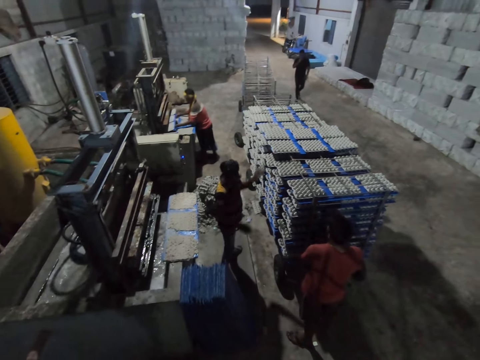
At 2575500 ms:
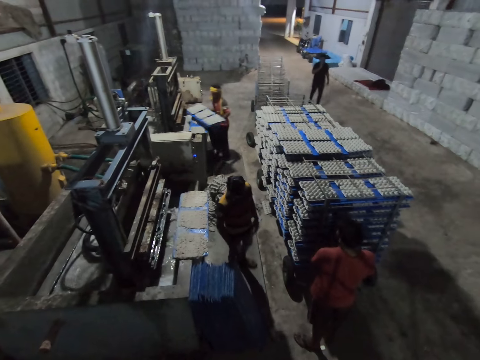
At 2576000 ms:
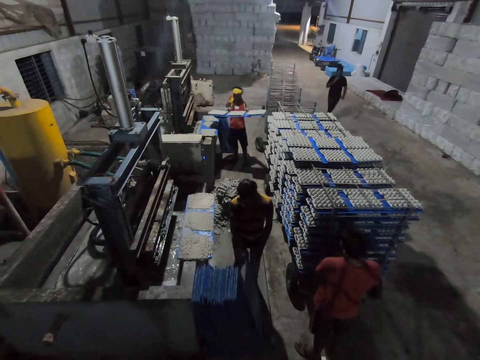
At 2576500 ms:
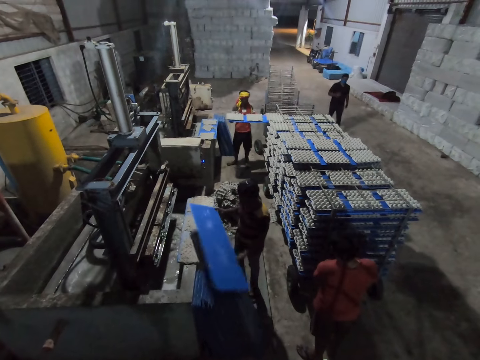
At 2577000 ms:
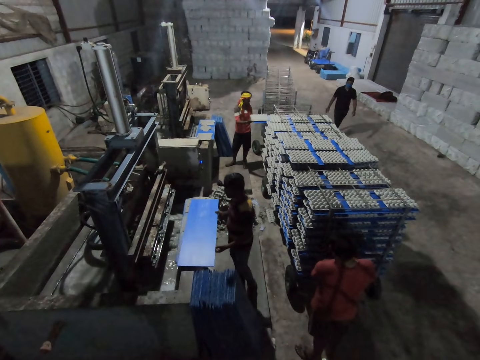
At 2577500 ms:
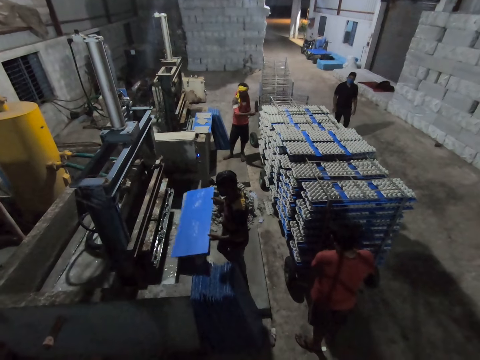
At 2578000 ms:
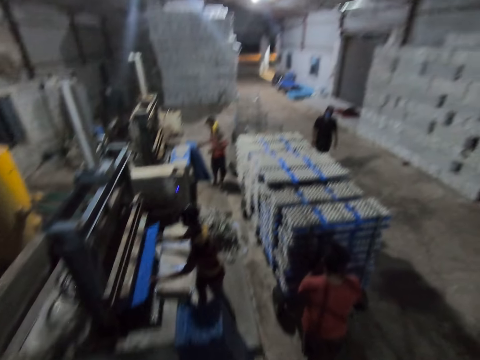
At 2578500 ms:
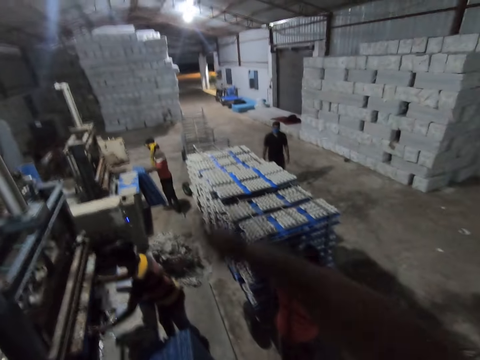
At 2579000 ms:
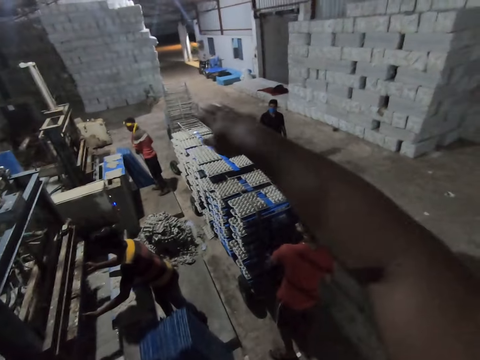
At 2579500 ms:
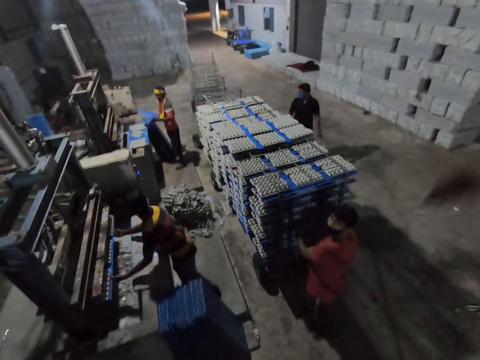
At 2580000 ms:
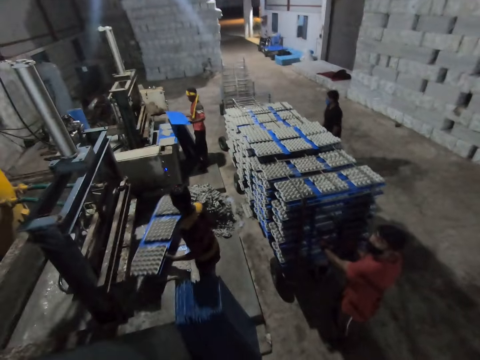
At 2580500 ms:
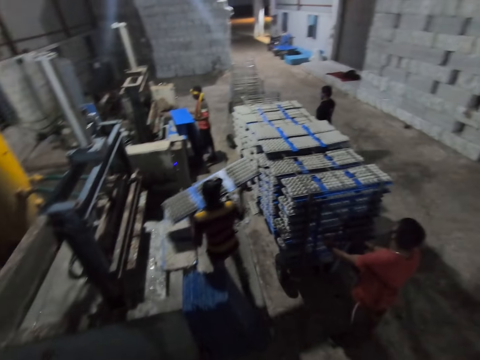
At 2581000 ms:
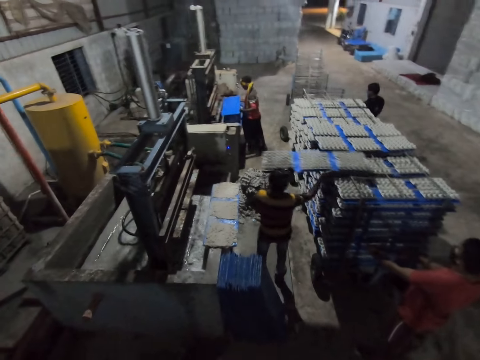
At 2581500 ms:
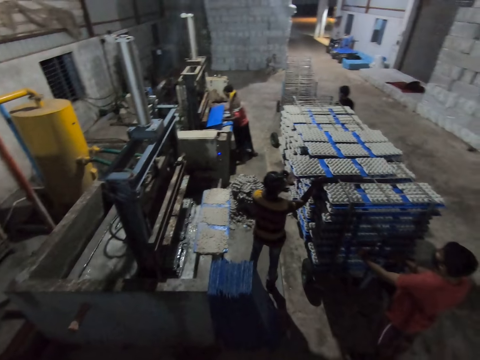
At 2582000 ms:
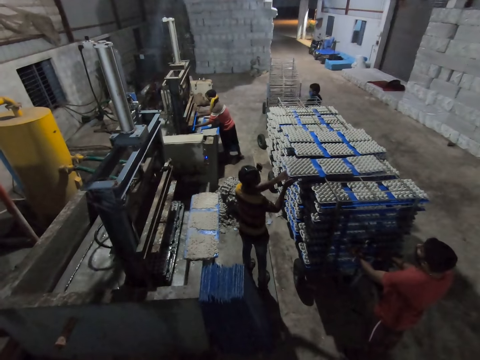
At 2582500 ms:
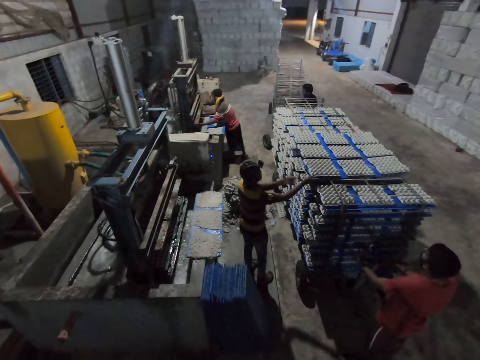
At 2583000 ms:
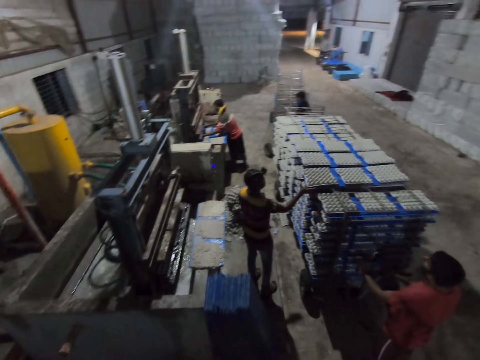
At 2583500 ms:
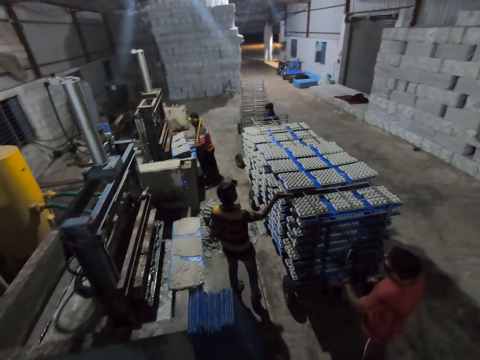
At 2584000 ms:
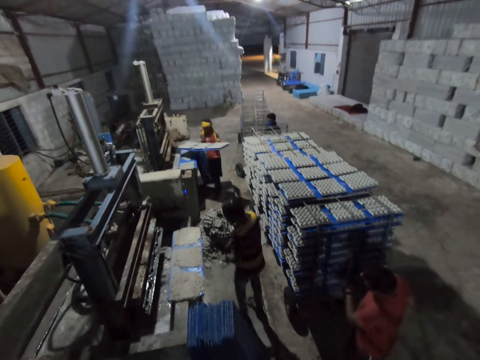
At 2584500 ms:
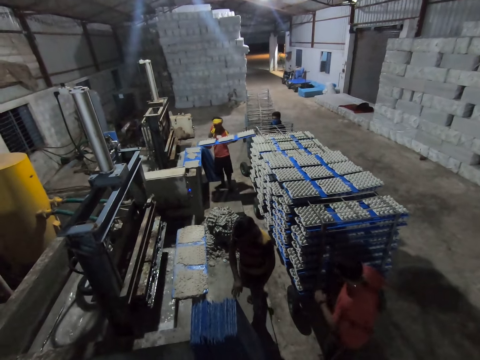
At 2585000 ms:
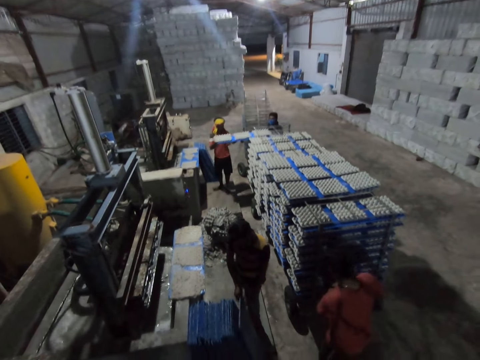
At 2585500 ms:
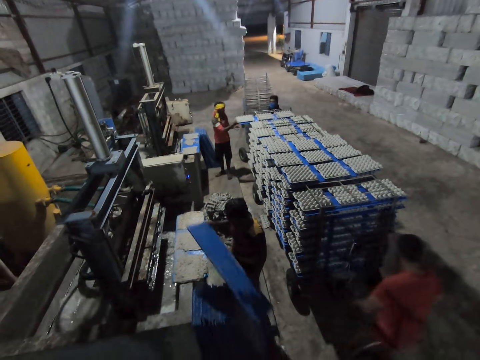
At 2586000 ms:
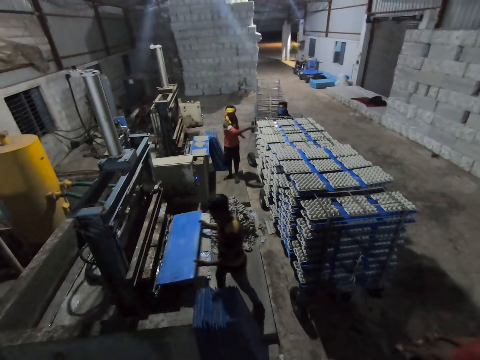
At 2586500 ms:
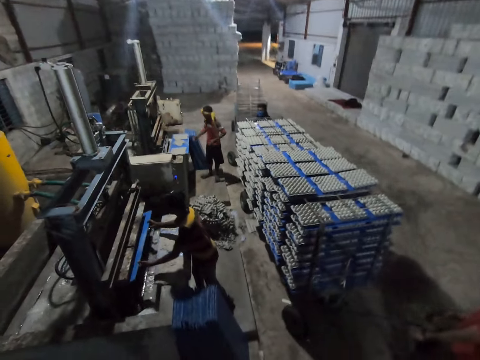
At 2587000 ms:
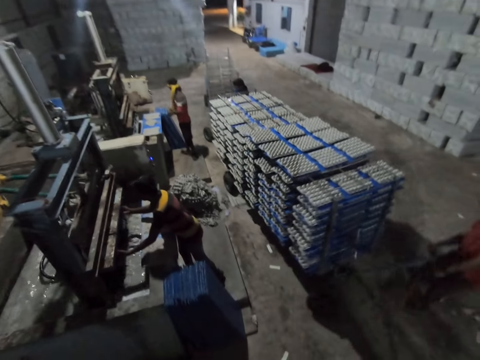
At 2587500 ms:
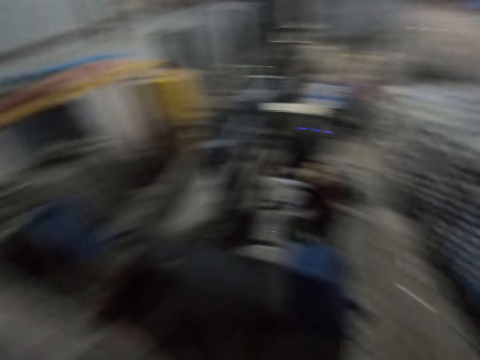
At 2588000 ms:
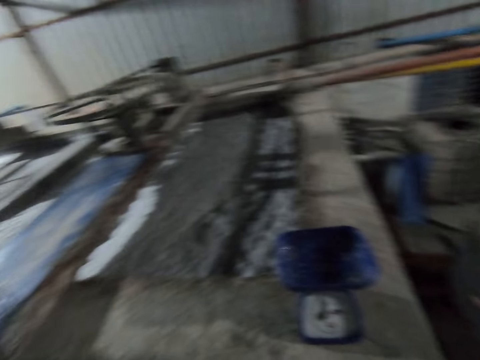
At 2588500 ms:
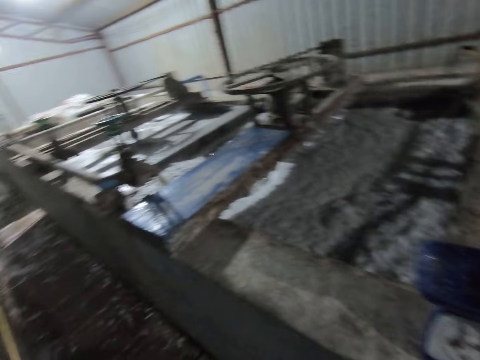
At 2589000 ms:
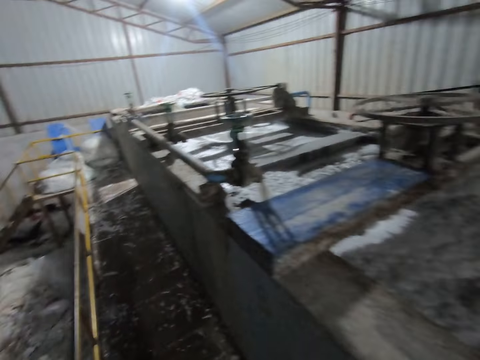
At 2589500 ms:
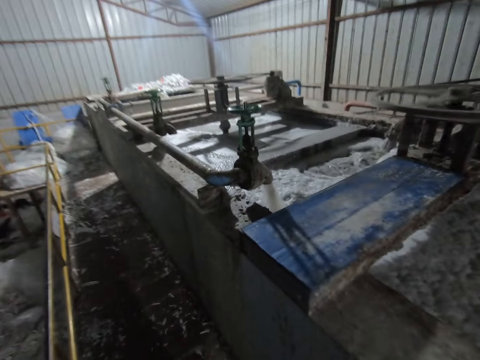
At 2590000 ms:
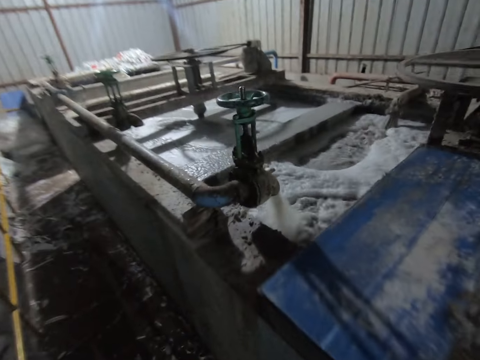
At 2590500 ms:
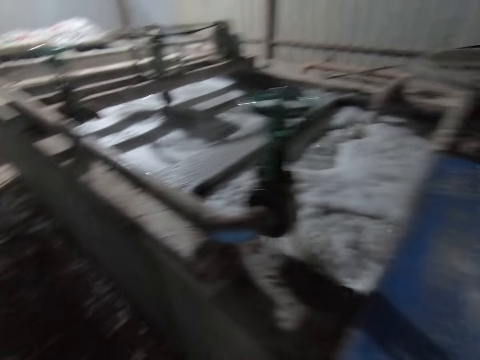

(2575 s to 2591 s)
A person walks towards the trolley. A man takes out the tray of egg crates from the egg crate machine with his hands. Another man lifts a tray from the ground with his hands. The first man inserts the tray of egg crates in his hands on the rack. The other man drops the tray in his hands on the tray on the egg crate machine. The first man puts the craft board on the trolley. The other man inserts the tray in his hands into the egg crate machine. The camera wearer converses with a group of people below. He makes hand gestures with his right hand. The first man lifts the tray from the ground with his hands. The other man takes out the tray of egg crates from the egg crate machine with his hands and inserts the tray of egg crates in his hands on the rack. Another person moves near the trolley. The first man inserts the tray in his hands into the egg crate machine. The first person touches the trolley. The first man takes out the tray of egg crates from the egg crate machine with his hands. The camera wearer converses with the group of people below. The first man inserts the tray of egg crates in his hands on the rack and puts the craft board on the trolley. The other man lifts the tray on the ground with his hands. A third man pulls the rack away with his hands. The other man inserts the tray in his hands into the egg crate machine. The first man takes the craft board.

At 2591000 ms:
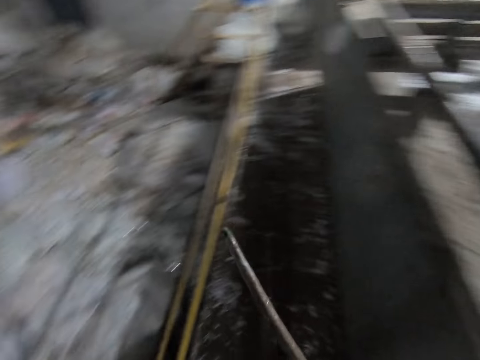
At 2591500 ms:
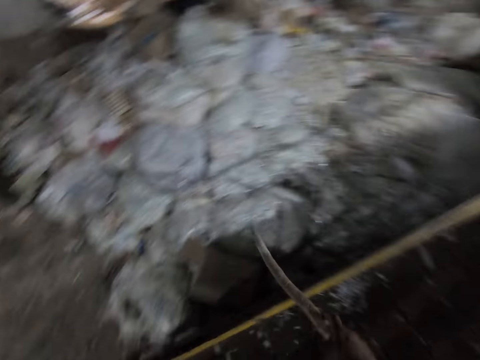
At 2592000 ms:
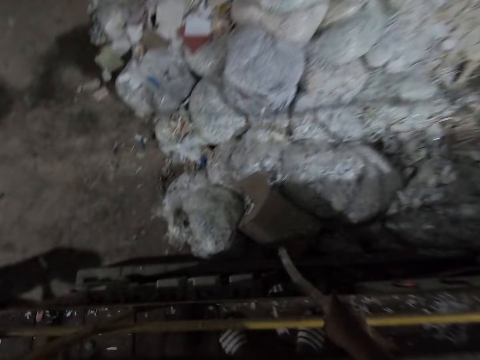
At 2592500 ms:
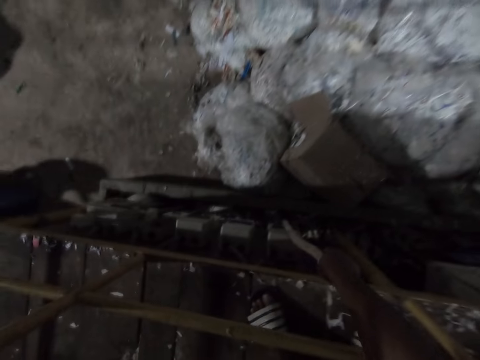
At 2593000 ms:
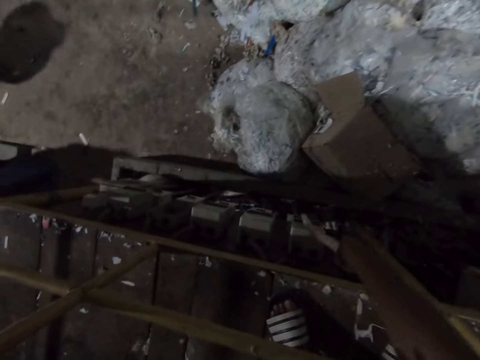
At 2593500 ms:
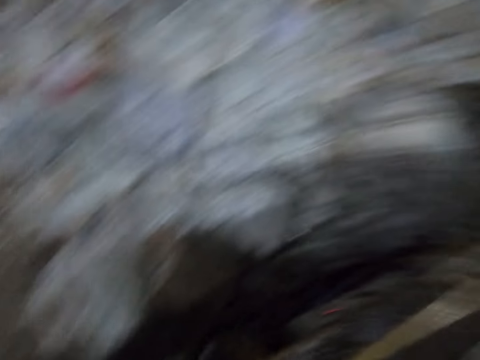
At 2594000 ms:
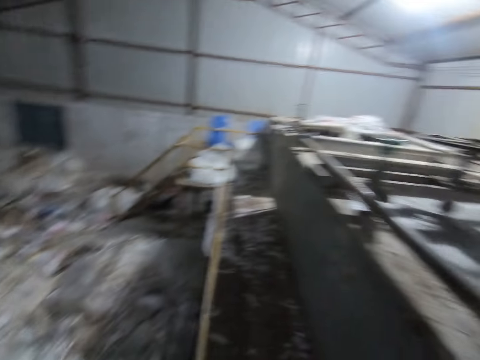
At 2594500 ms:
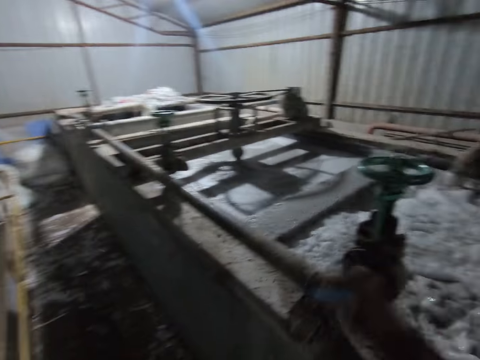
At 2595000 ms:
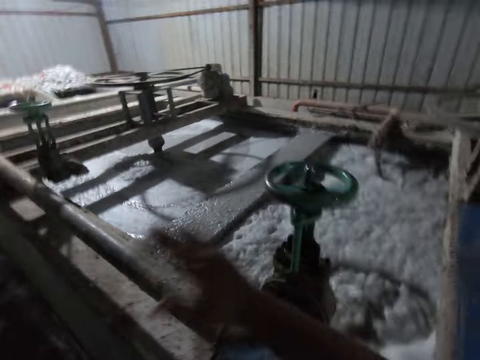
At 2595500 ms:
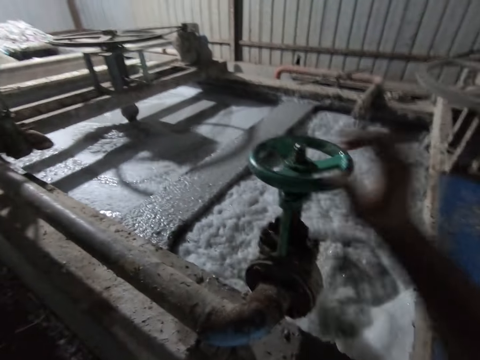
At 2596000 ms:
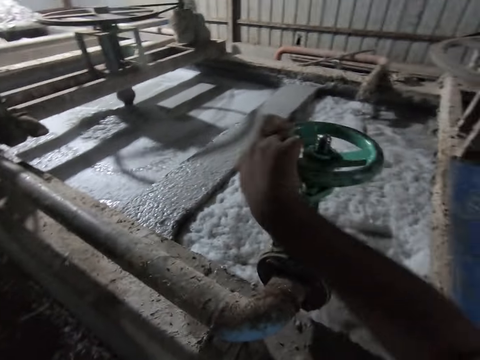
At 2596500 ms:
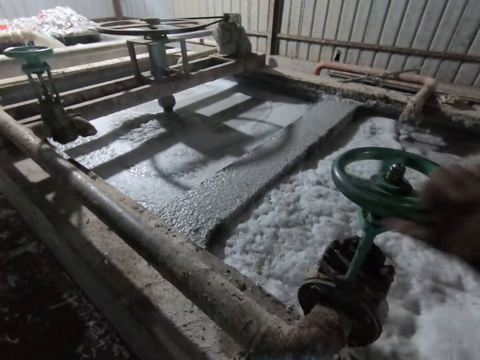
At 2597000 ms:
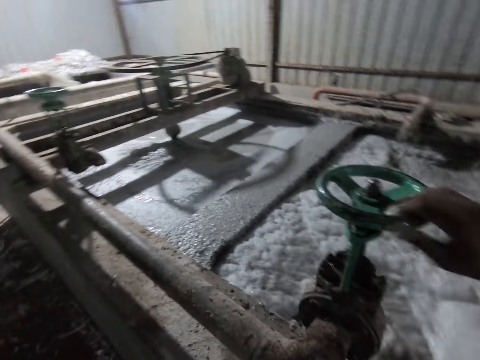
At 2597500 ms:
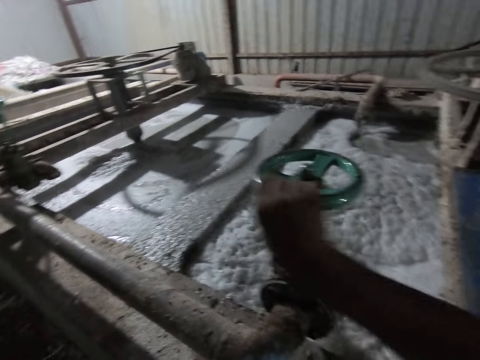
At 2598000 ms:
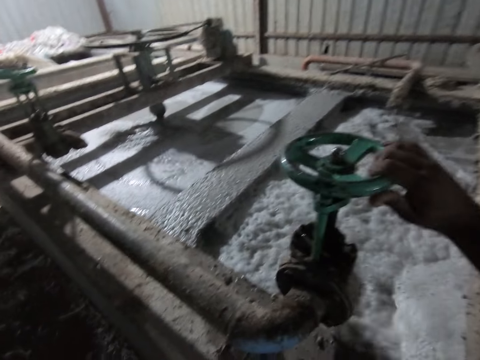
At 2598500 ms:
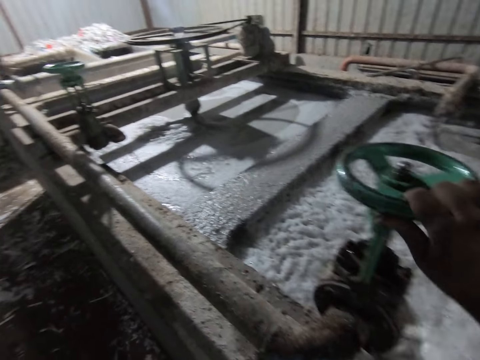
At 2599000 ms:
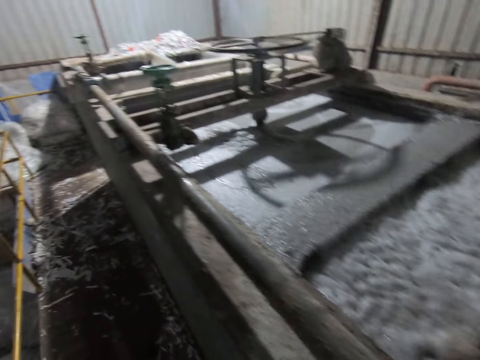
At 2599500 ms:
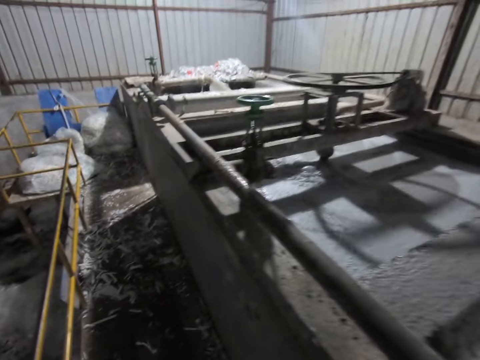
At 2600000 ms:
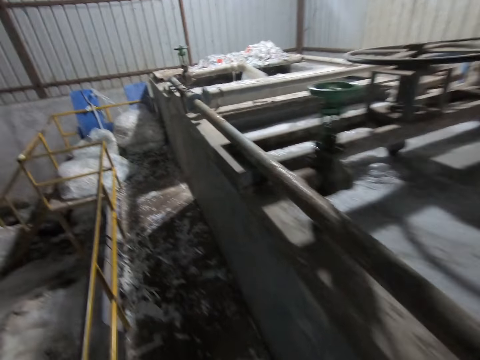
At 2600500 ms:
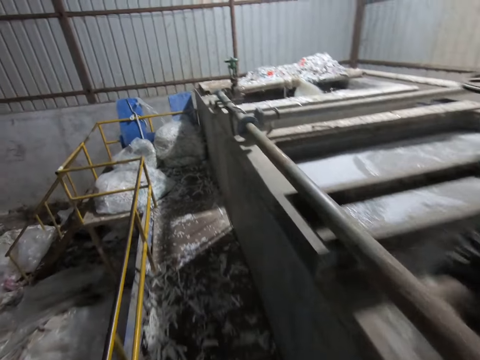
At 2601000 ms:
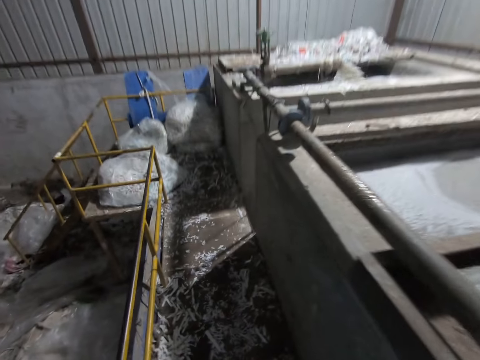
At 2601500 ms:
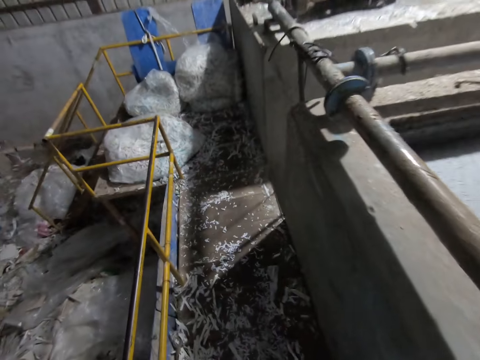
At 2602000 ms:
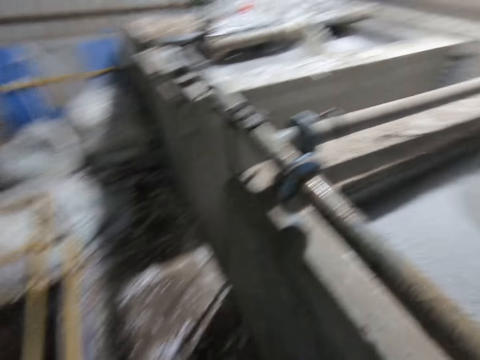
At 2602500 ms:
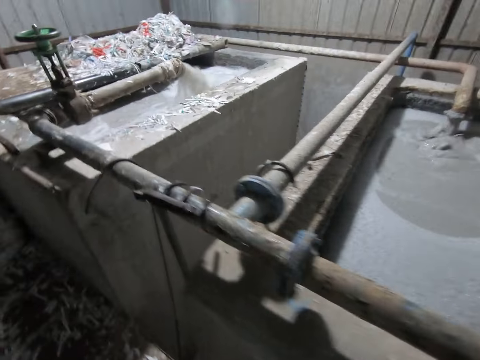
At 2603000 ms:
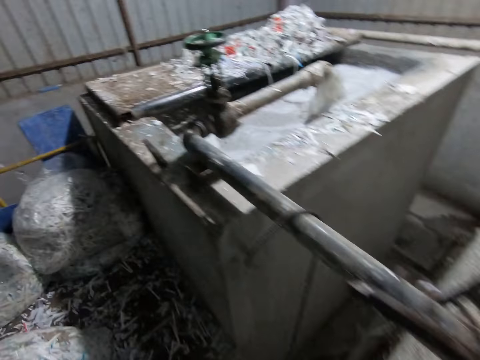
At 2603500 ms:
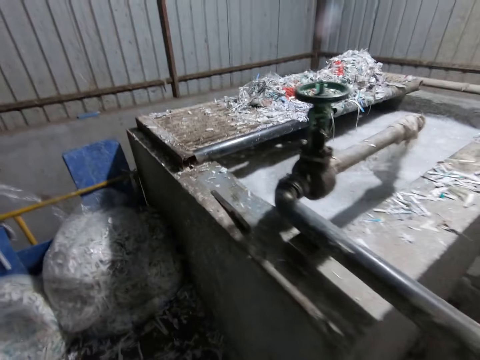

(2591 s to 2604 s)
The camera wearer hits the switch with the rod in his right hand. He moves the nut with the wood. He turns the valve or concrete mixer with his right hand.
